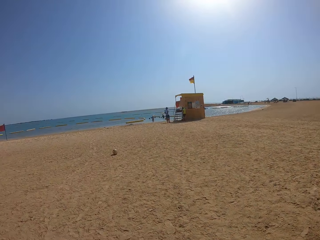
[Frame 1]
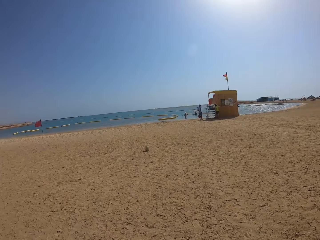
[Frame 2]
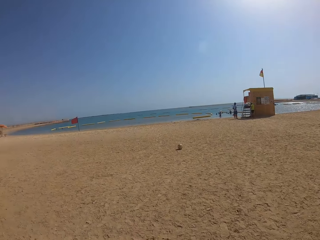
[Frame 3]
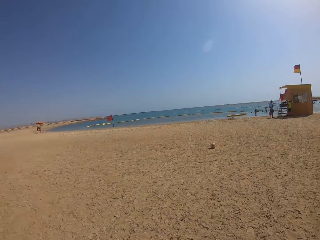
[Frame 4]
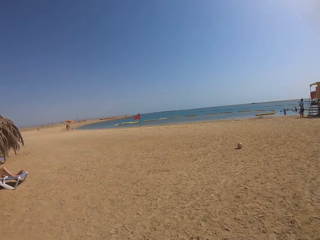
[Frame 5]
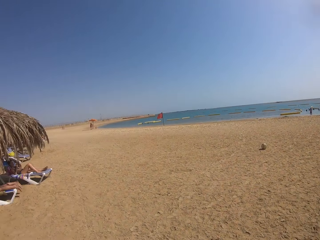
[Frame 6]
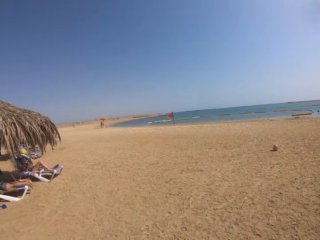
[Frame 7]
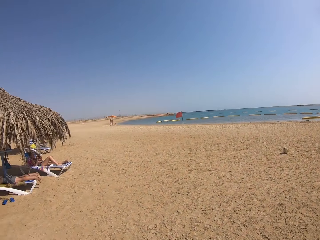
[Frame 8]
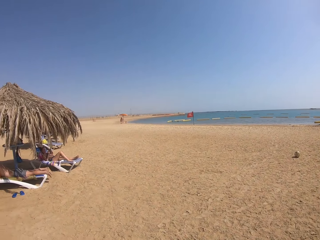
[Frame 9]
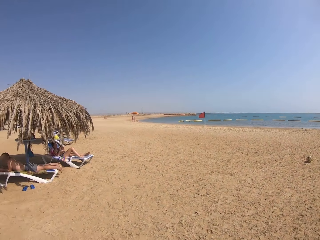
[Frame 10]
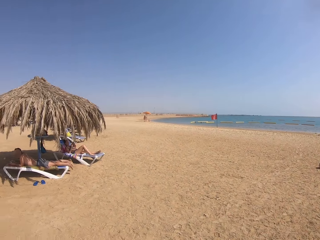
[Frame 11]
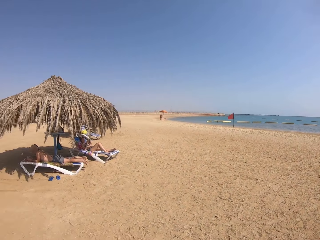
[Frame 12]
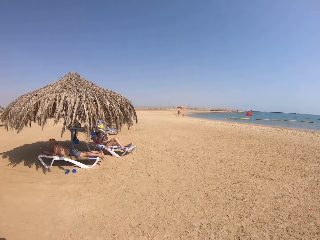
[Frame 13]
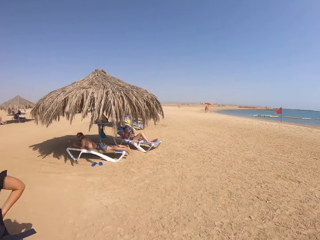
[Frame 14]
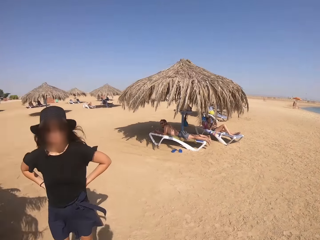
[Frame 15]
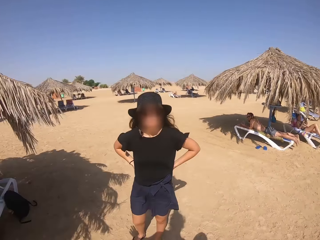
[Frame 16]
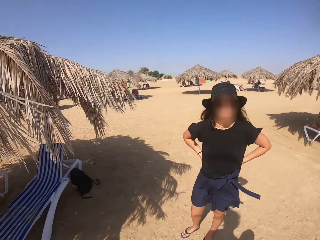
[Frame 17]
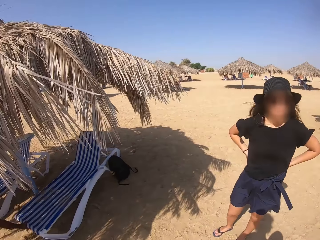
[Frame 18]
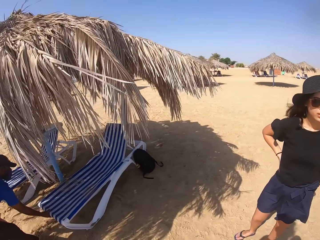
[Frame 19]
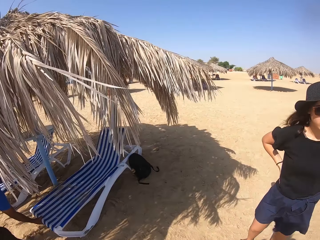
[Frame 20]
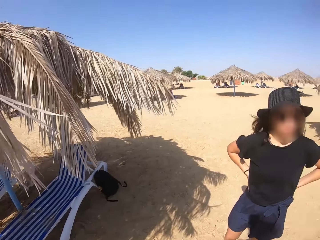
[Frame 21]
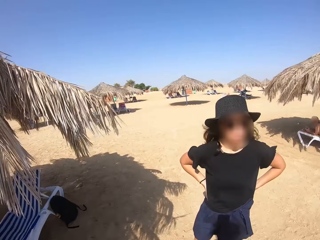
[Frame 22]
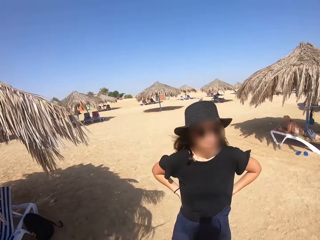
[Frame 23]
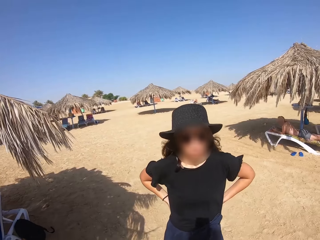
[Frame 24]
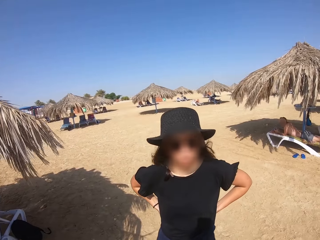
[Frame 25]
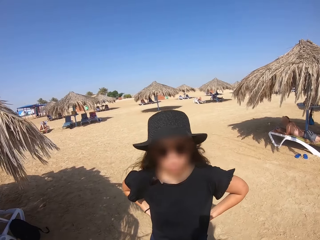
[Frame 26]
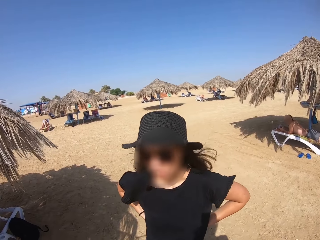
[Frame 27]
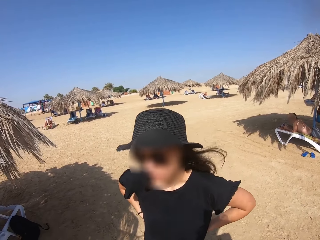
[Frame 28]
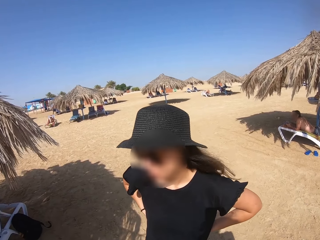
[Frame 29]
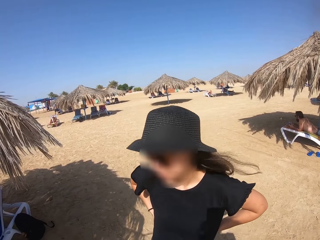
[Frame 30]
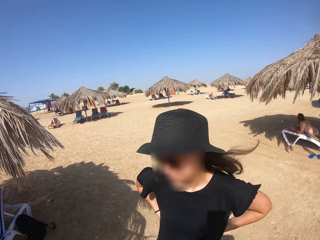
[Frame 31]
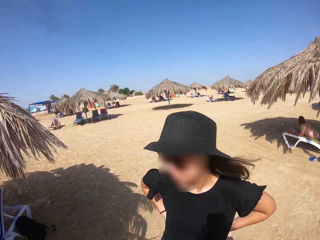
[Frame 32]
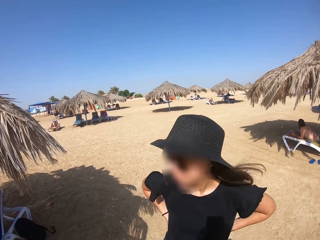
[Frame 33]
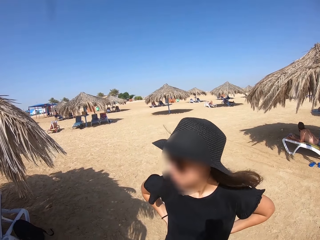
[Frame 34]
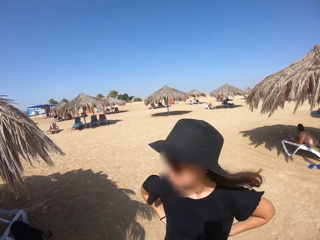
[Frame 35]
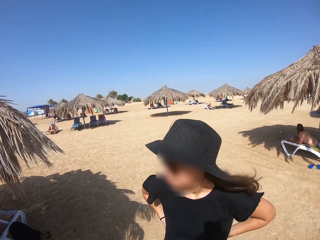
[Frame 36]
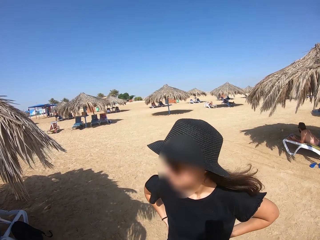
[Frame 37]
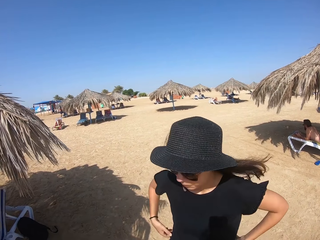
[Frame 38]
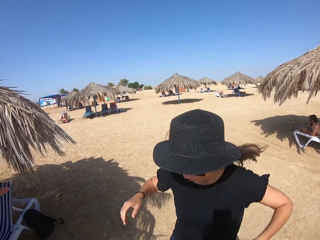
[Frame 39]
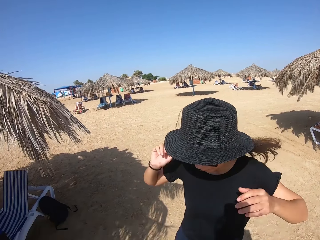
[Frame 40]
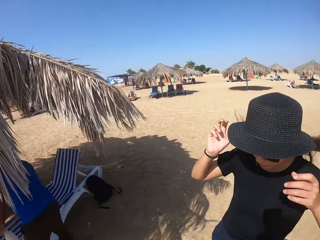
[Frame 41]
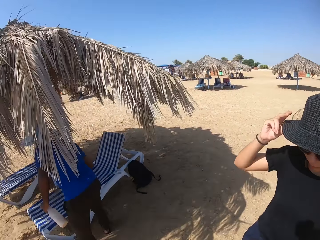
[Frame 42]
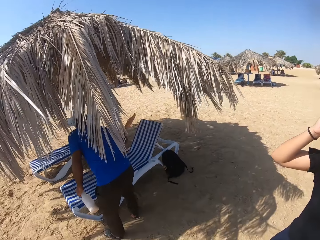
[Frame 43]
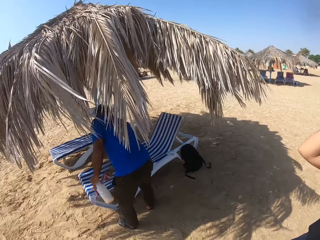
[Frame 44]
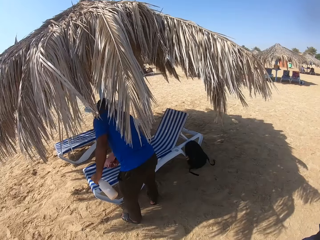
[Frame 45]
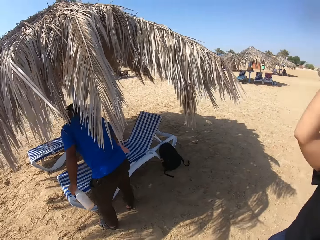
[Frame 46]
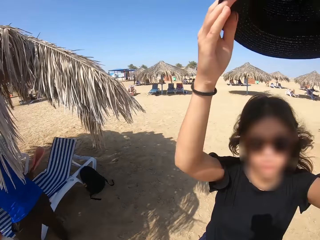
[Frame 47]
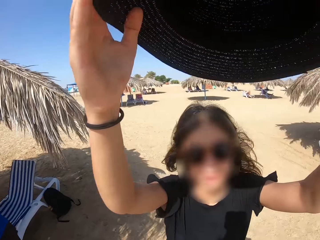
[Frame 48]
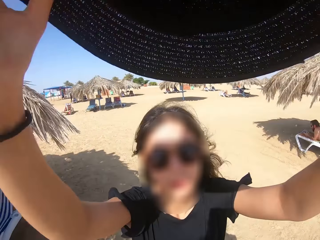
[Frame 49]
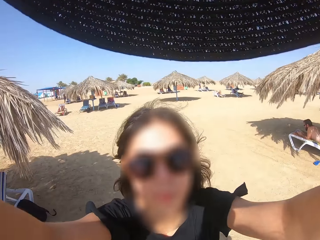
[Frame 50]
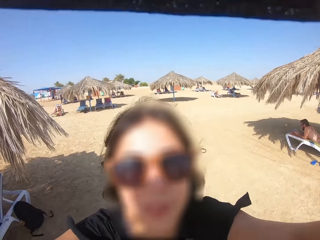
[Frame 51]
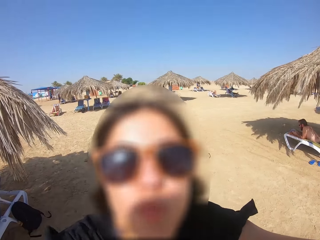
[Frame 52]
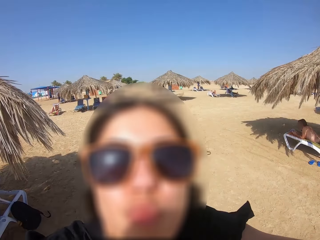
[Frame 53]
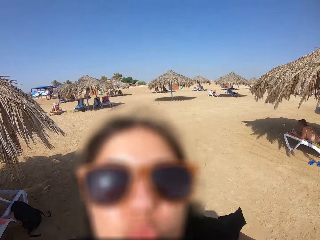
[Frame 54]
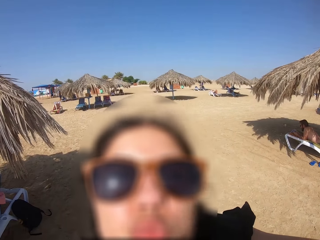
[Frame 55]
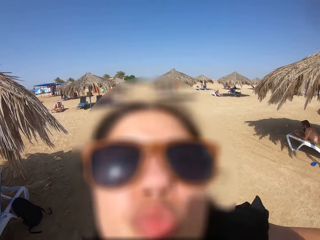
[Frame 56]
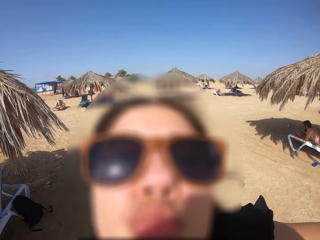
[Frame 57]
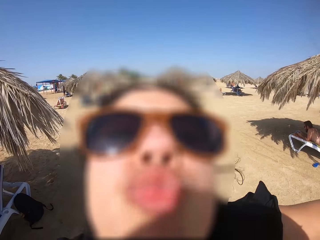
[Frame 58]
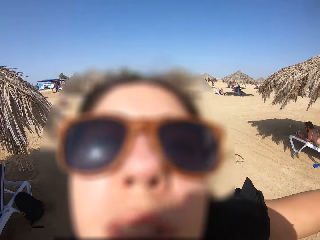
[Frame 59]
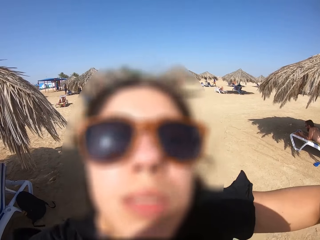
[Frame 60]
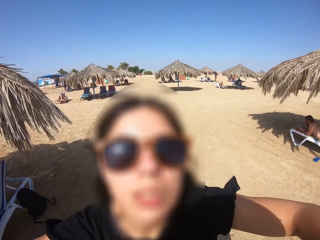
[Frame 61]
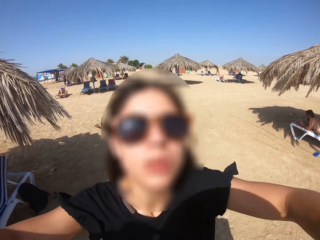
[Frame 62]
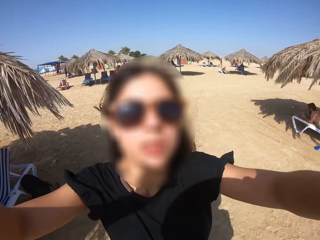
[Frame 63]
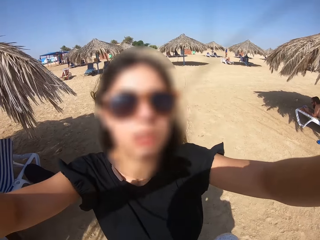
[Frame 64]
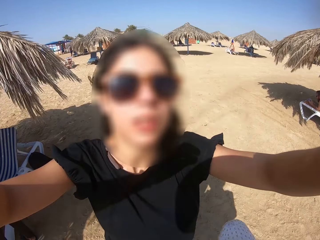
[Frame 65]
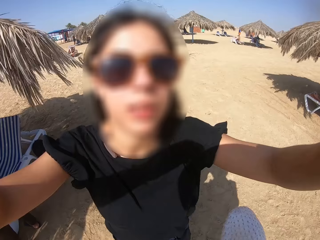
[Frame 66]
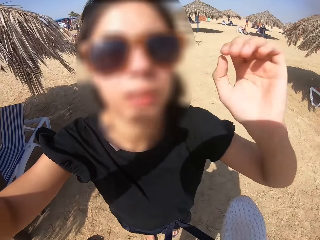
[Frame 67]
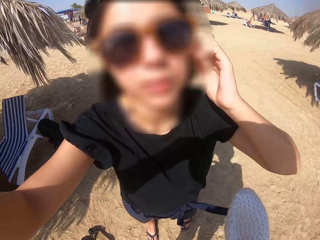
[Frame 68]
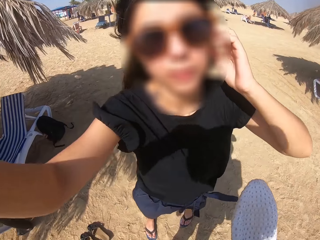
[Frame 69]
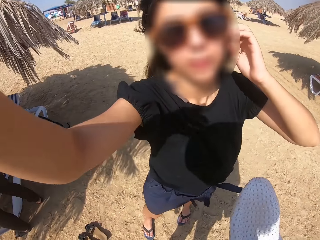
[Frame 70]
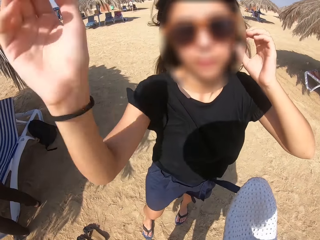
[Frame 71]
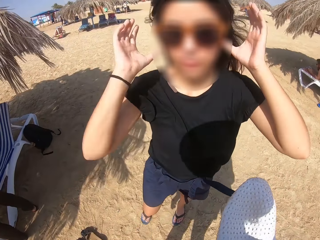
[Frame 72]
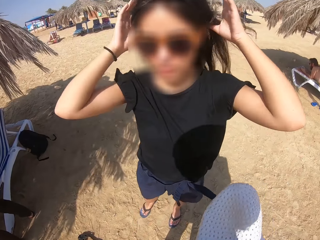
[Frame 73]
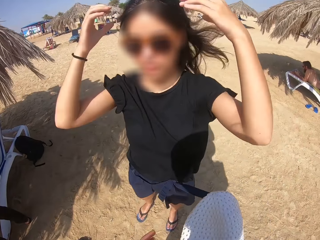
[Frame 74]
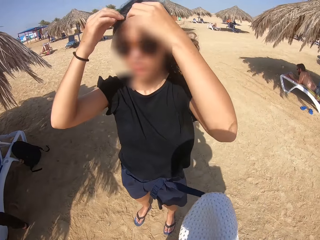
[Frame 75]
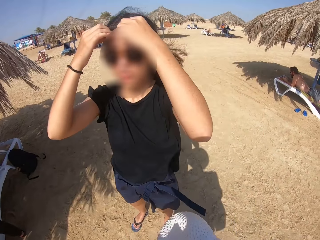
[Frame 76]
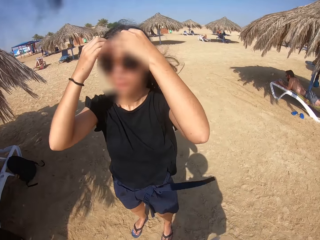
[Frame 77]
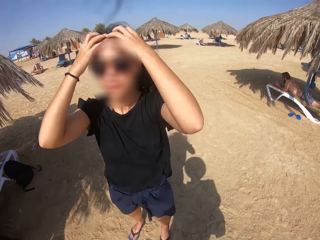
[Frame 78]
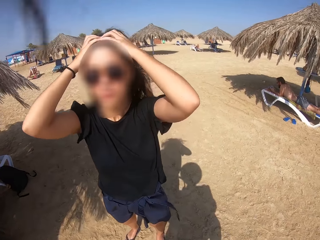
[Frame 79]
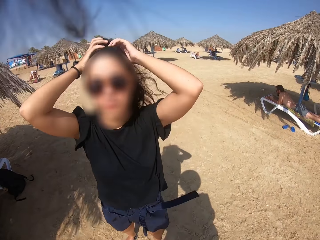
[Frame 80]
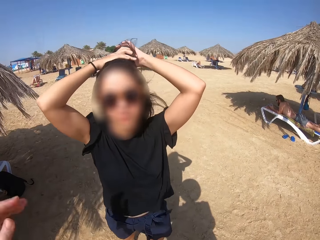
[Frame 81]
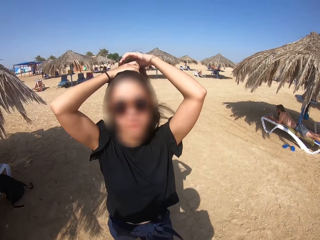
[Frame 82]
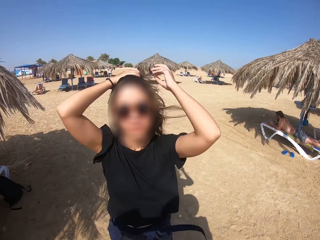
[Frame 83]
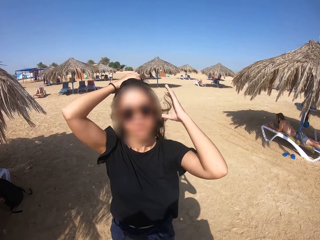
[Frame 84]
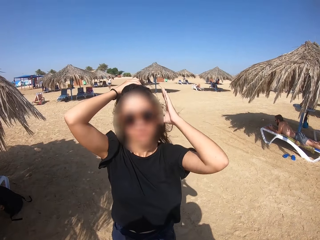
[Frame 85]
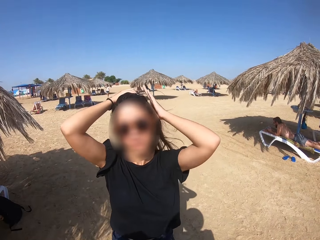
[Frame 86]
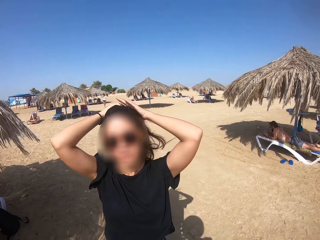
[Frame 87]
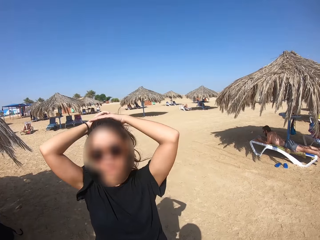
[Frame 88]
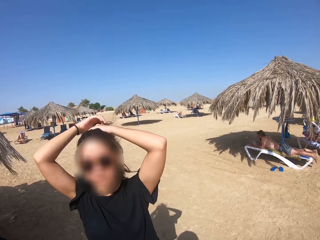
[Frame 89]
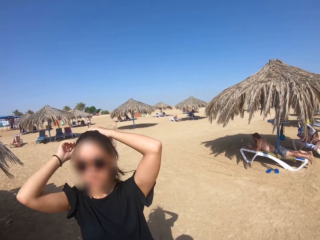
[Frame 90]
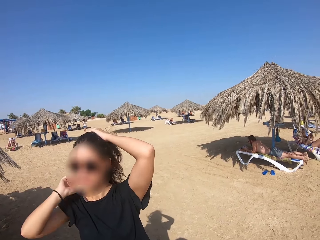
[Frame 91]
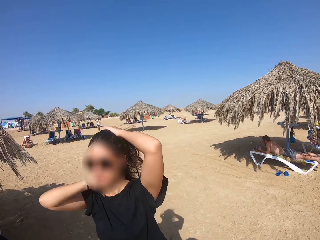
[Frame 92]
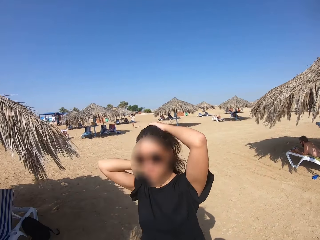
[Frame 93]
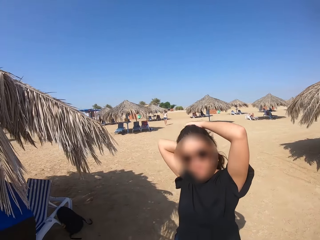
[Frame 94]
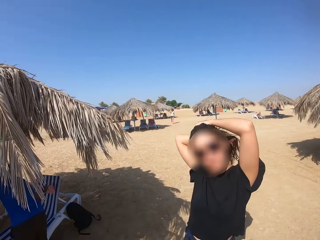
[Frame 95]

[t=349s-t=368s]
The camera wearer stares at a woman. They look at the sand. Another woman puts the hat on the camera wearer's head. The camera wearer stares at the first woman. The first woman fixes her hair. The other woman touches her hair.

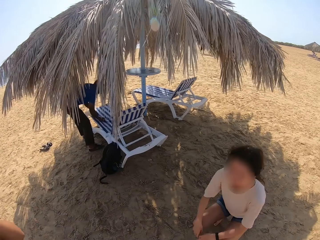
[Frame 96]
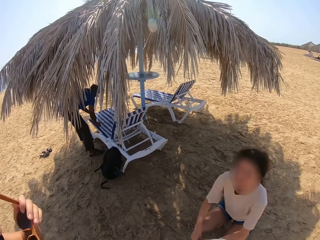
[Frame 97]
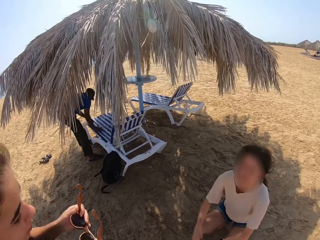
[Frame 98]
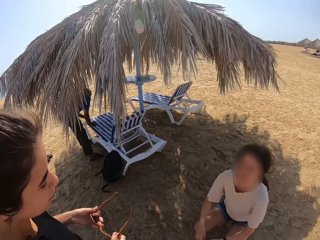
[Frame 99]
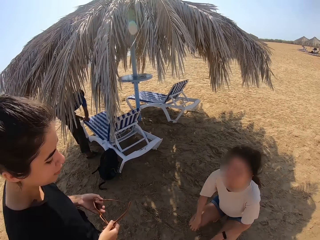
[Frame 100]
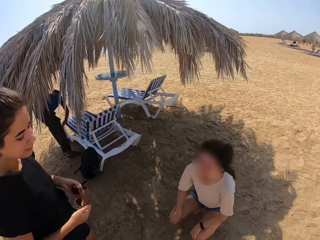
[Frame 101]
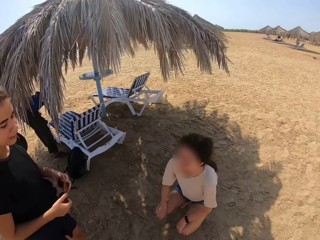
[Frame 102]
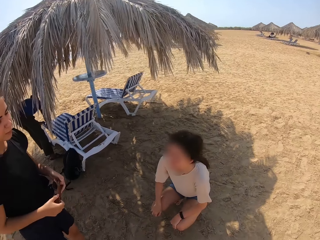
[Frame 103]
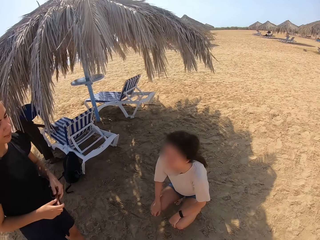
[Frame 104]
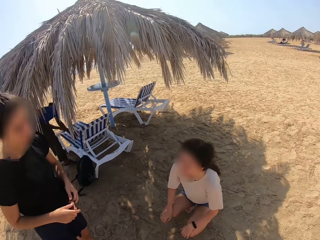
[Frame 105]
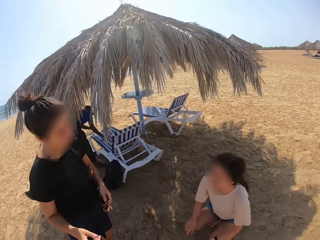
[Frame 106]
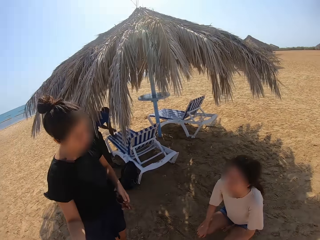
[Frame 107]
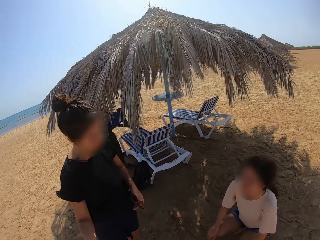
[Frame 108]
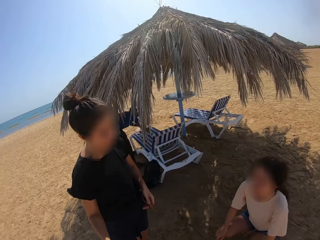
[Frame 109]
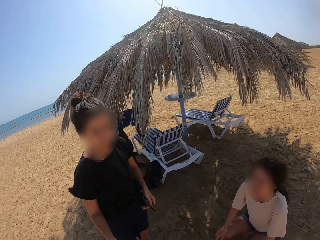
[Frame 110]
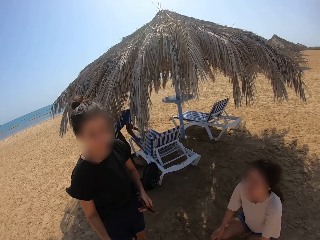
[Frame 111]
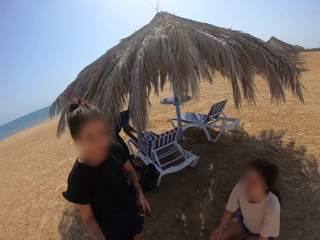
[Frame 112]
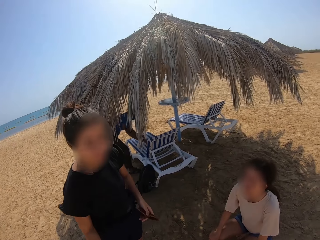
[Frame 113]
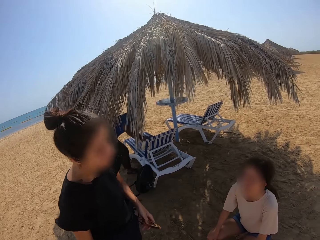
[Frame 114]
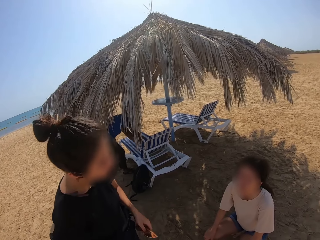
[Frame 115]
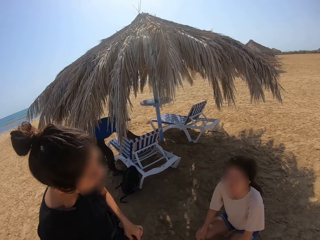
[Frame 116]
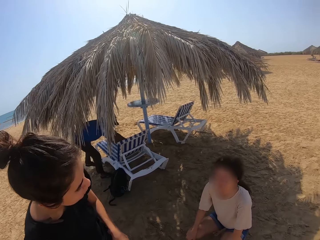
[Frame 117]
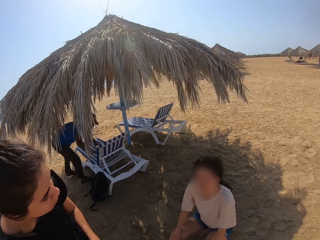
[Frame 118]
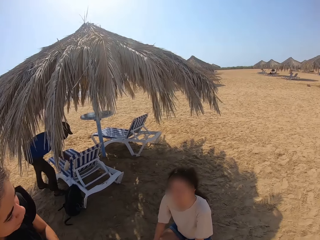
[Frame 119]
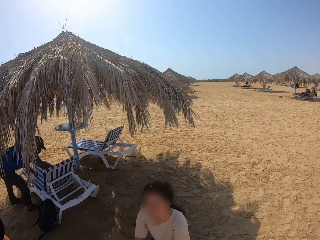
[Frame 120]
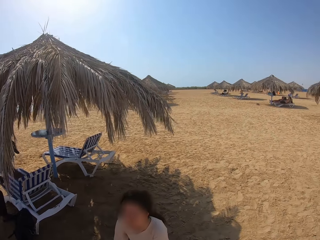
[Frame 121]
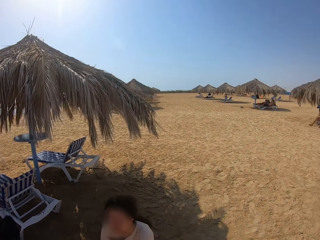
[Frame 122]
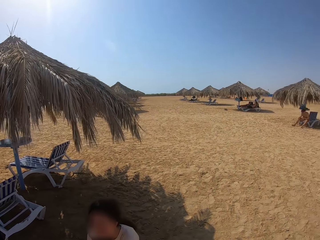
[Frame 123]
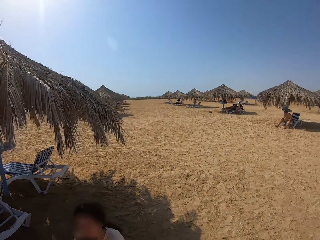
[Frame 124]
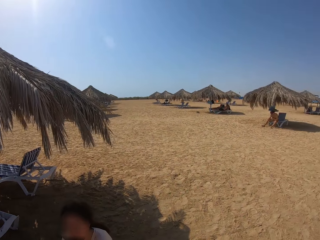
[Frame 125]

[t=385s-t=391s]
A woman interacts with another woman.
